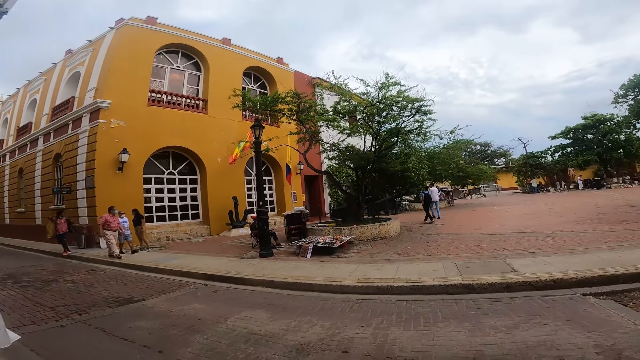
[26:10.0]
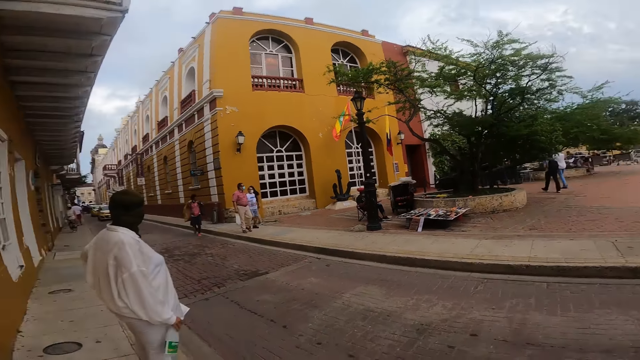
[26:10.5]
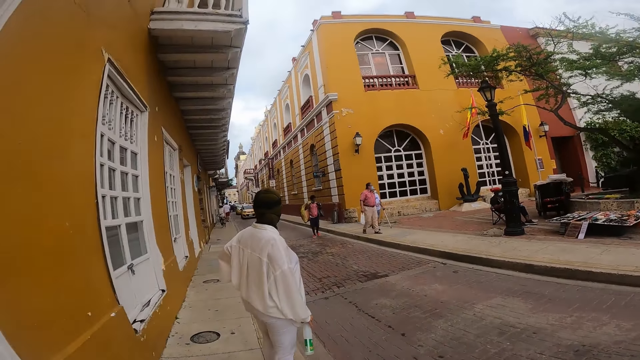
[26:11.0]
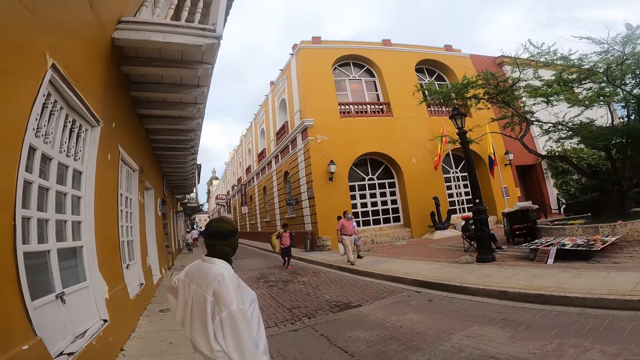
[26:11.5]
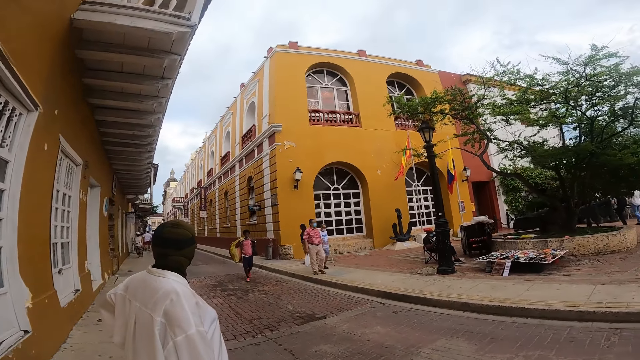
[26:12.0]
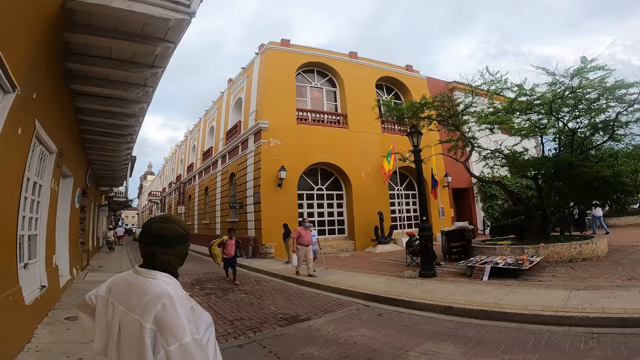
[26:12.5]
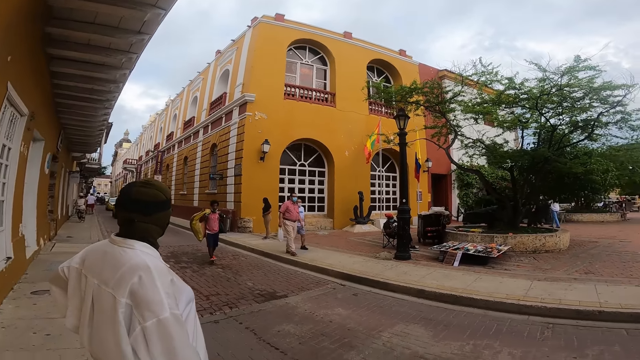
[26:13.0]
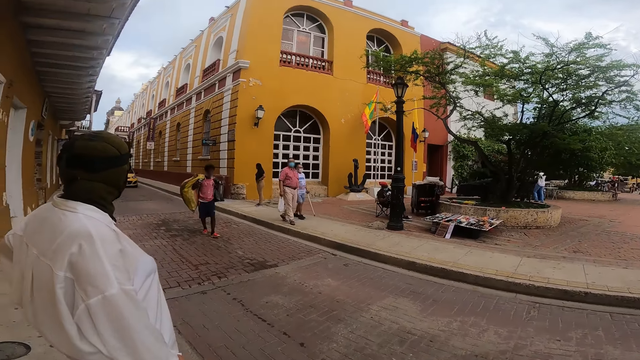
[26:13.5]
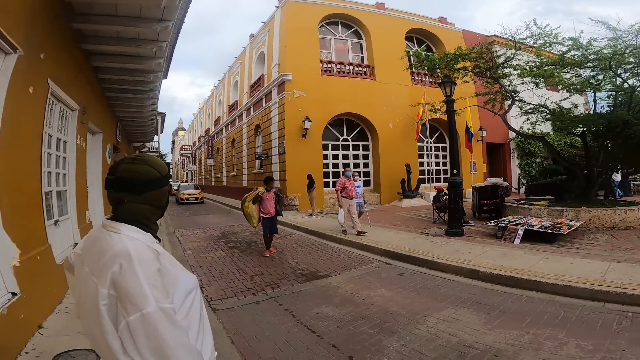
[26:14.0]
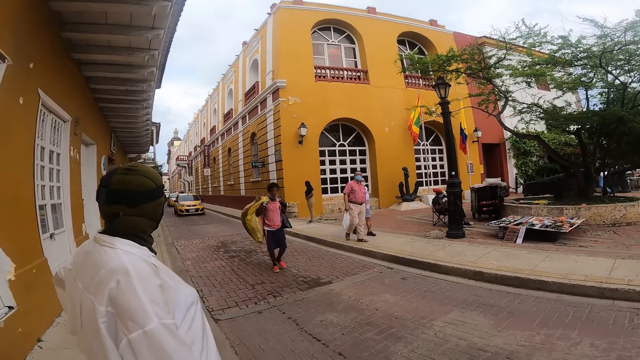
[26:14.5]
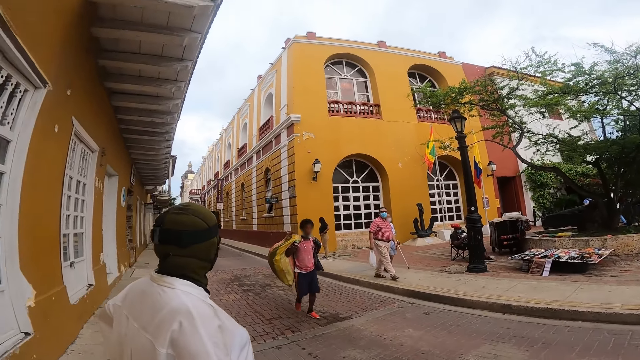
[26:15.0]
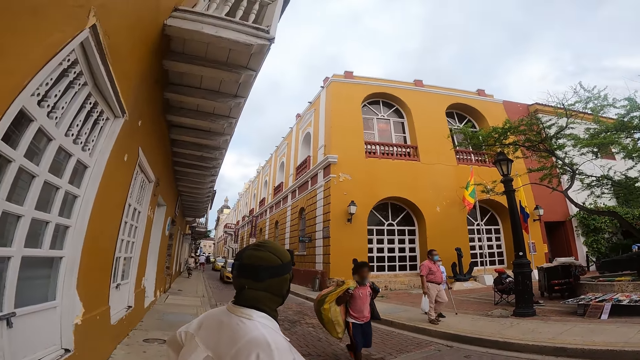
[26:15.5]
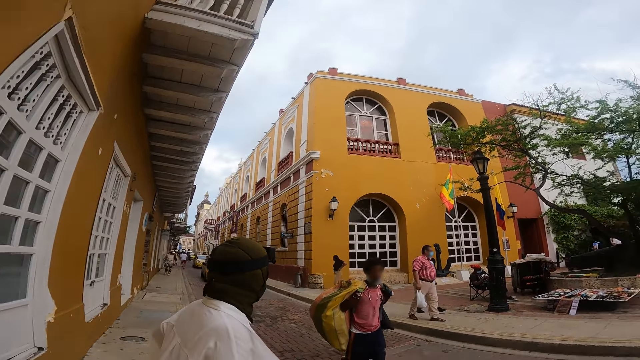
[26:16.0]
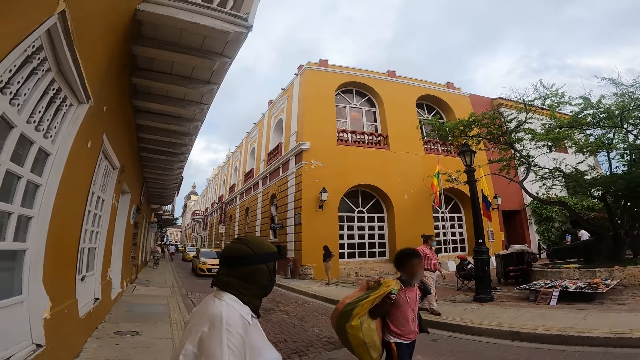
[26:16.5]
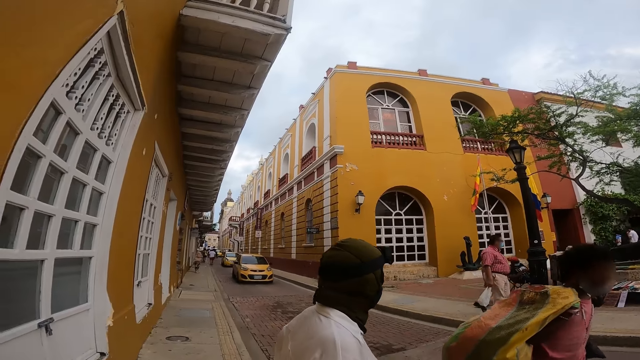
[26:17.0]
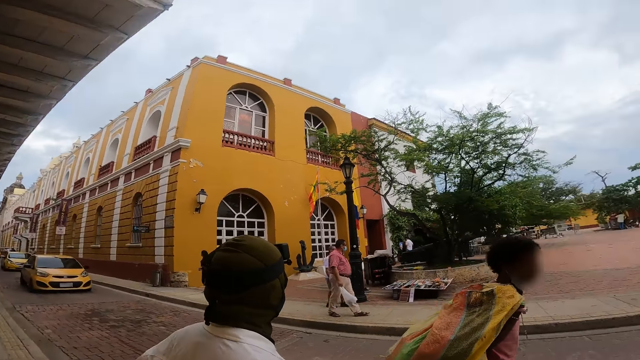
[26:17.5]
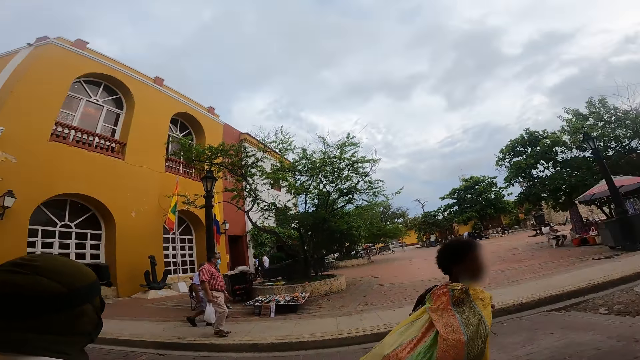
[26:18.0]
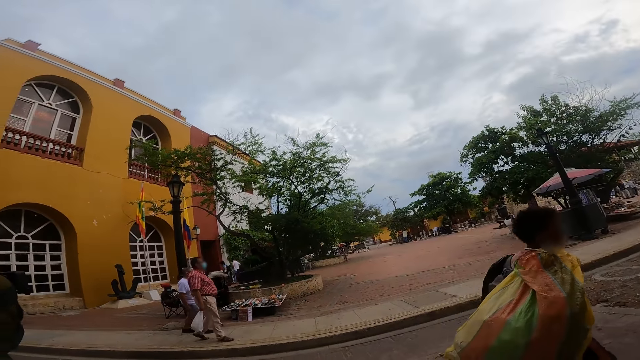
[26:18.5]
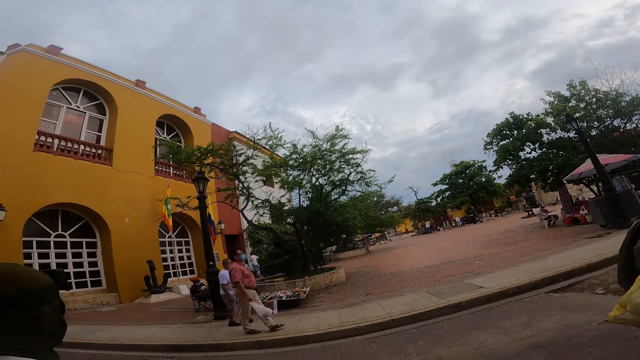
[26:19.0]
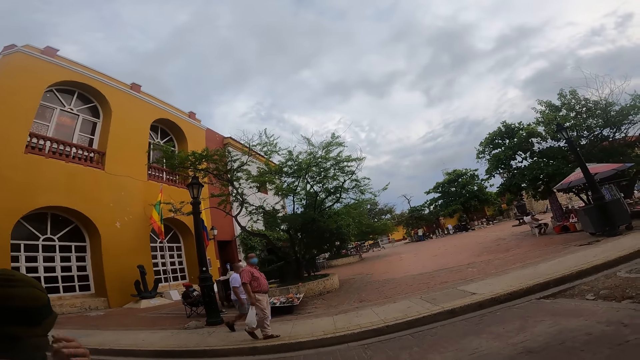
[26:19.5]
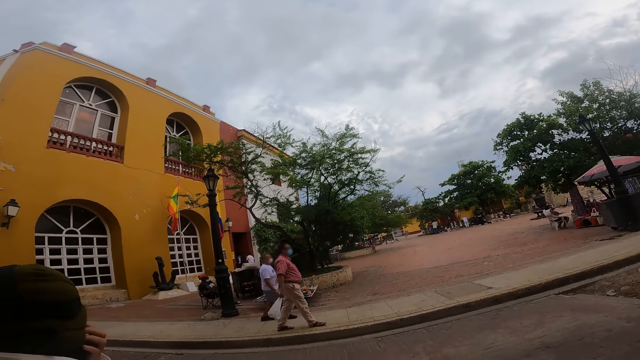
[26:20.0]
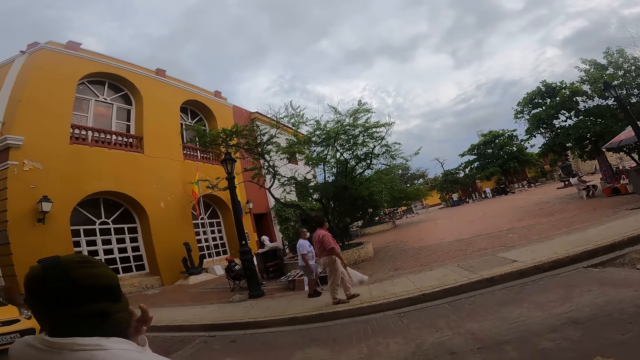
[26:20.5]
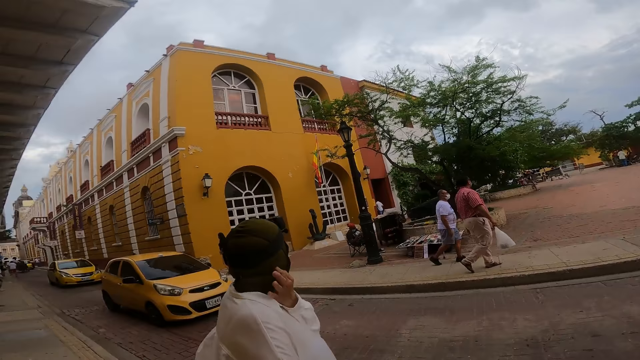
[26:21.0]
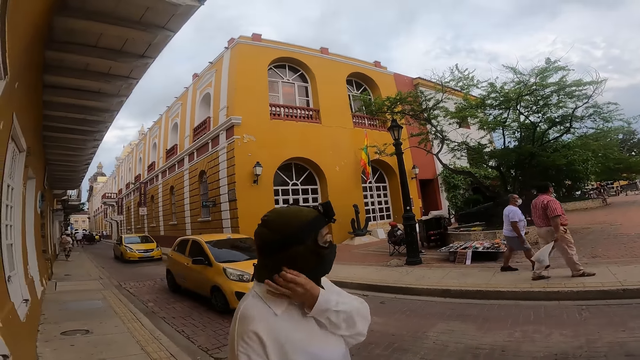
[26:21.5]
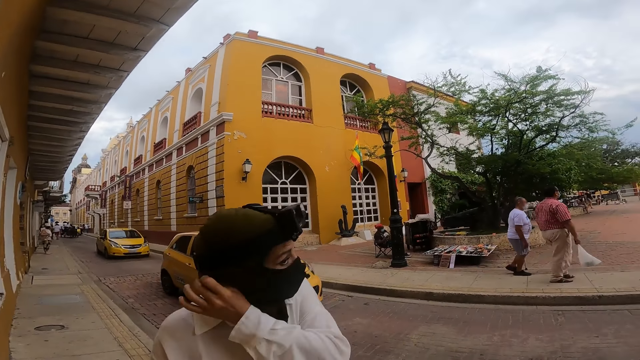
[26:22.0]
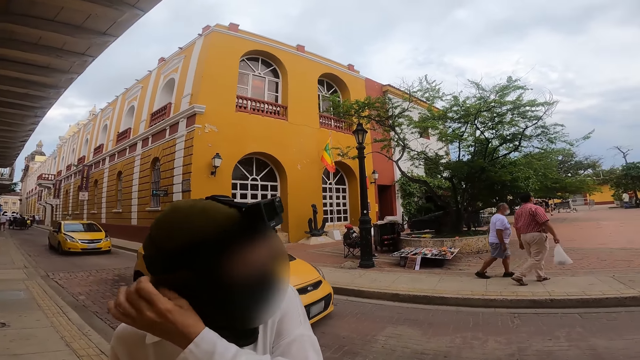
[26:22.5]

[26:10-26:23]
A woman scratches her right ear with her left hand.

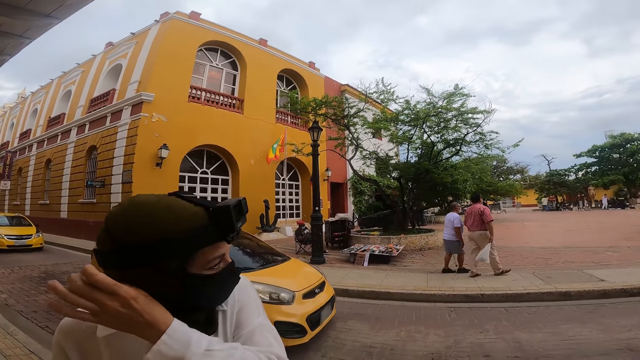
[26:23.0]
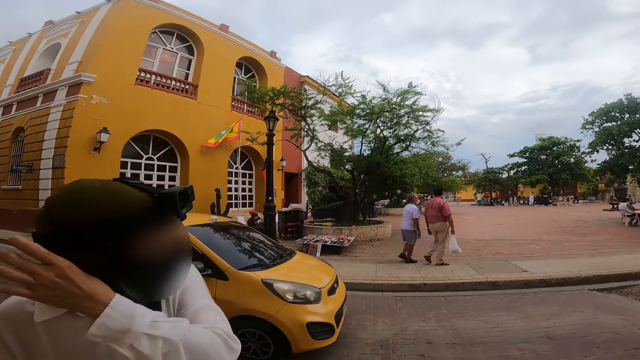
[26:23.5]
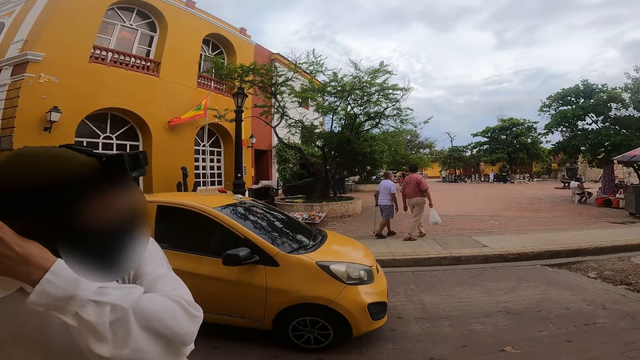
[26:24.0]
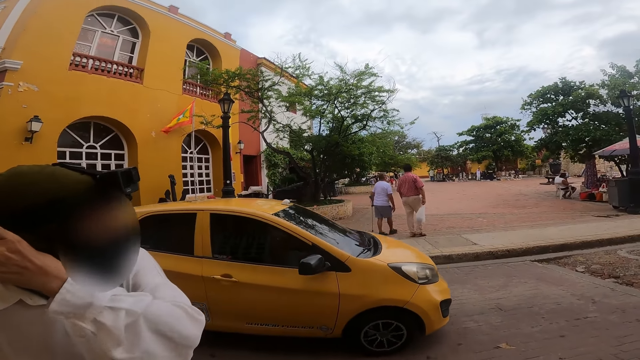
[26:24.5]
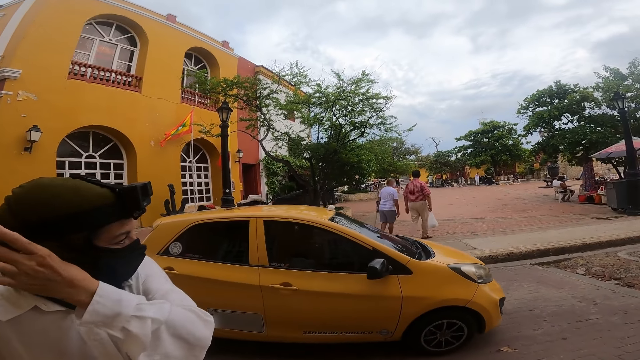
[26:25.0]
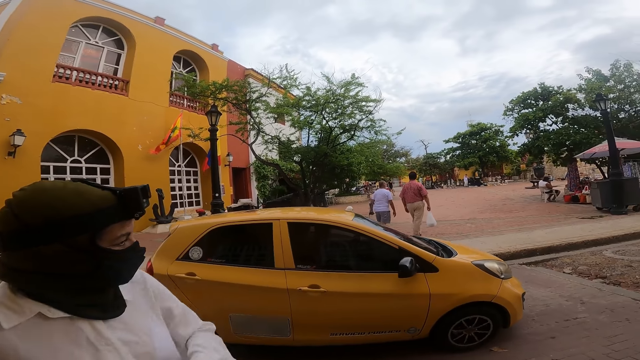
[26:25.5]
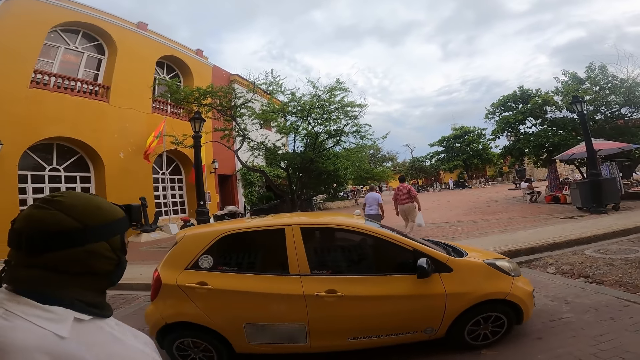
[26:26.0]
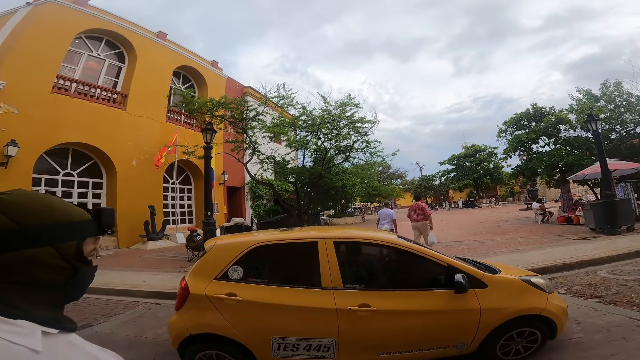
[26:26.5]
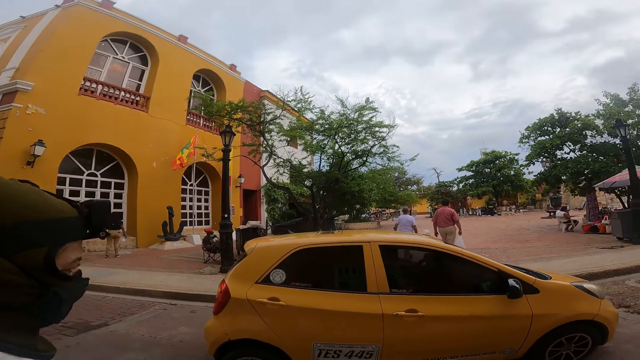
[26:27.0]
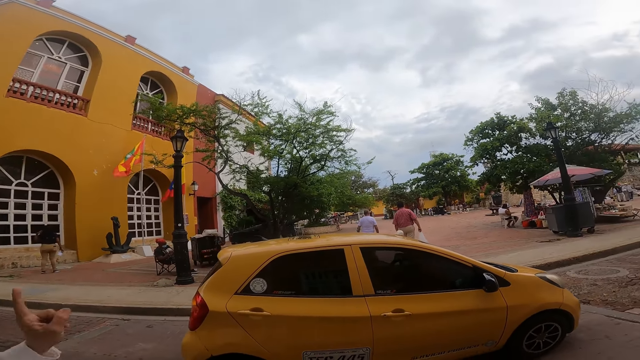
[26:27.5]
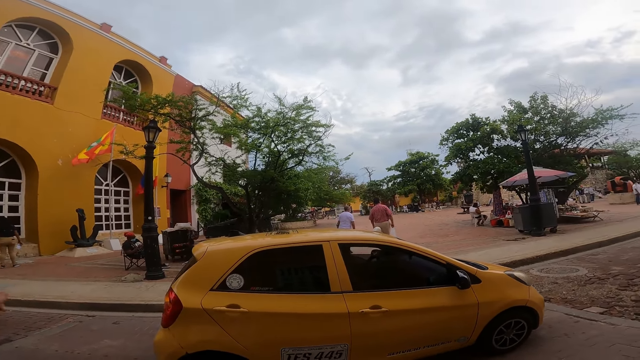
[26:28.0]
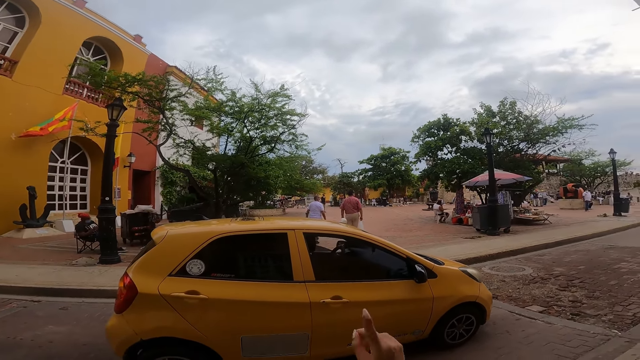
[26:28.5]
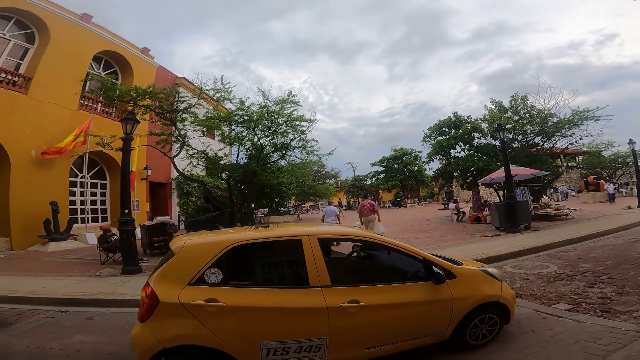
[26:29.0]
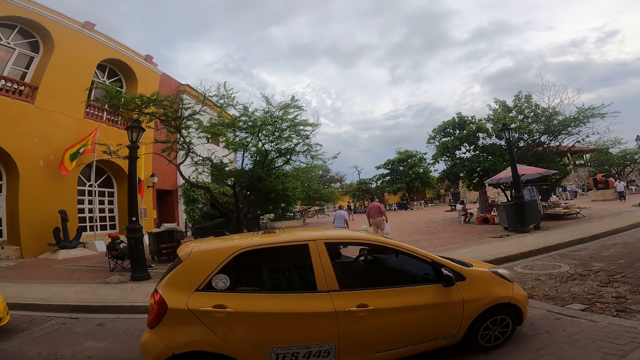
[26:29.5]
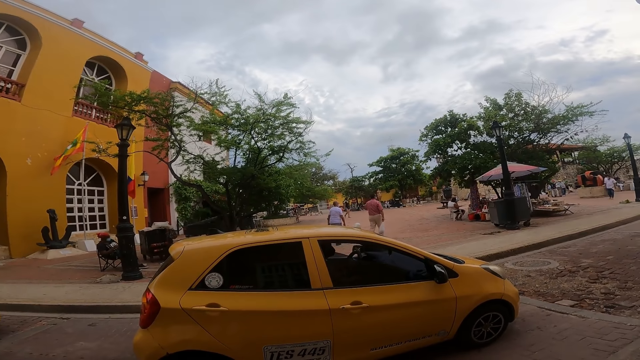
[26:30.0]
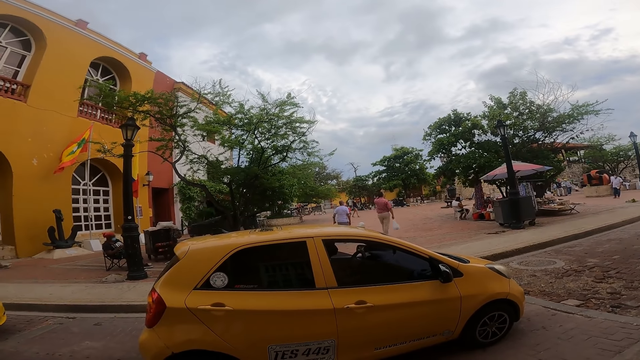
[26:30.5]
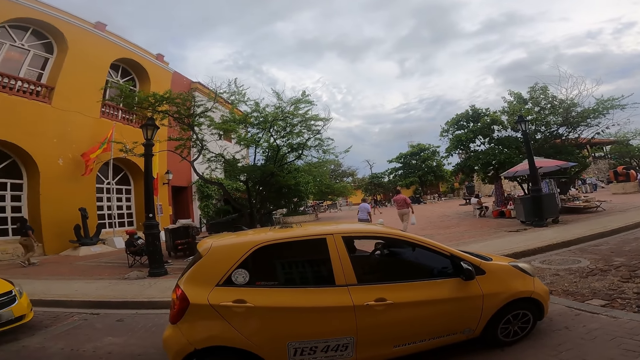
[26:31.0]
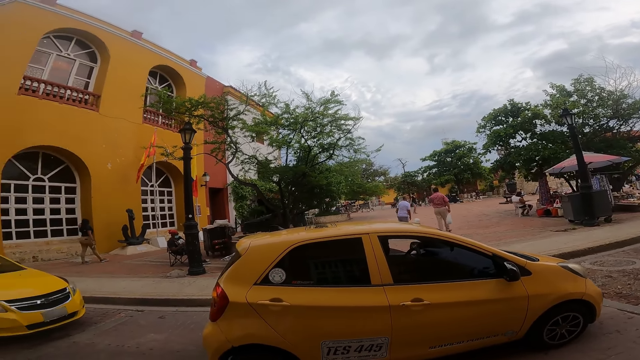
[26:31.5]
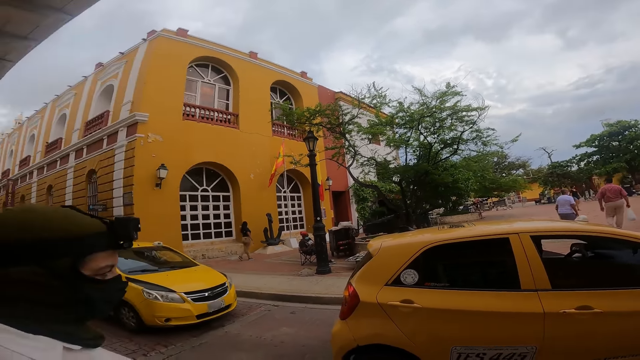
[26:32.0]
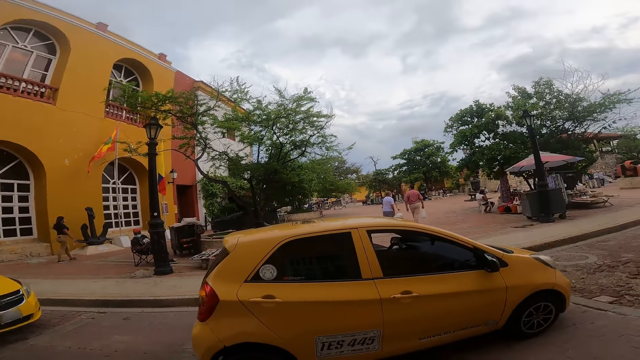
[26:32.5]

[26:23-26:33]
The yellow car drives past the camera wearer. The yellow car drives past the woman. The woman removes her left hand from her right ear. The woman interacts with a man in the yellow car. The camera wearer interacts with the man in the yellow car.
